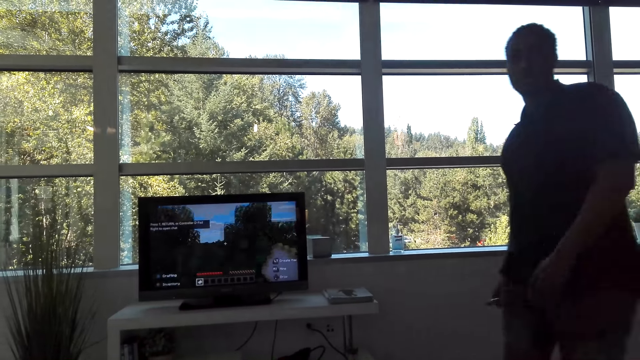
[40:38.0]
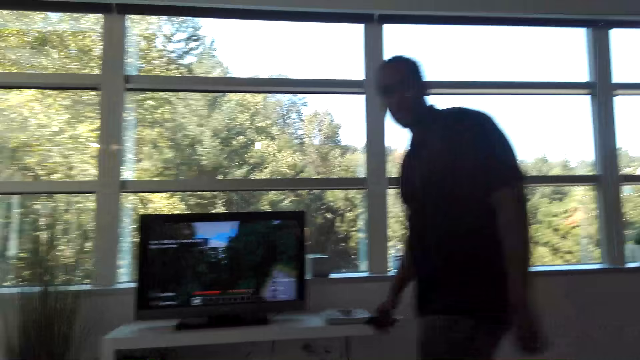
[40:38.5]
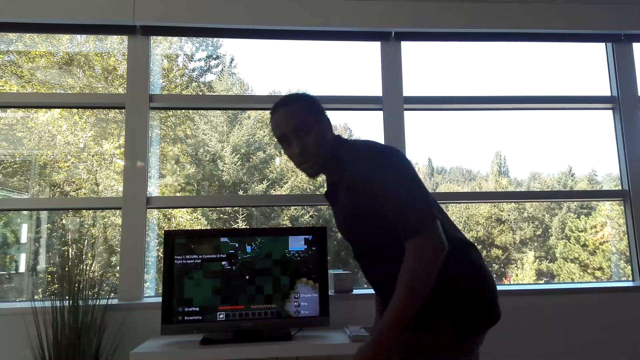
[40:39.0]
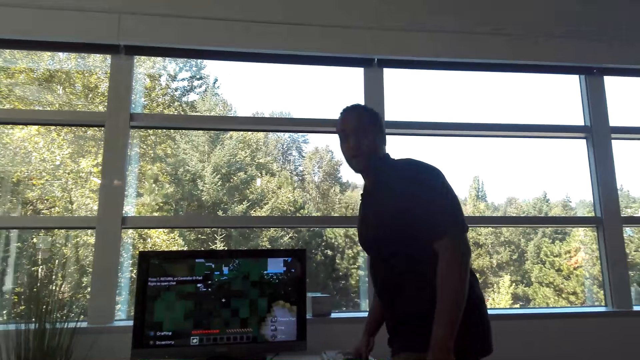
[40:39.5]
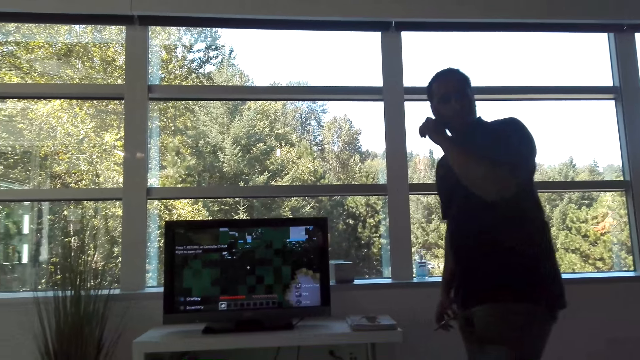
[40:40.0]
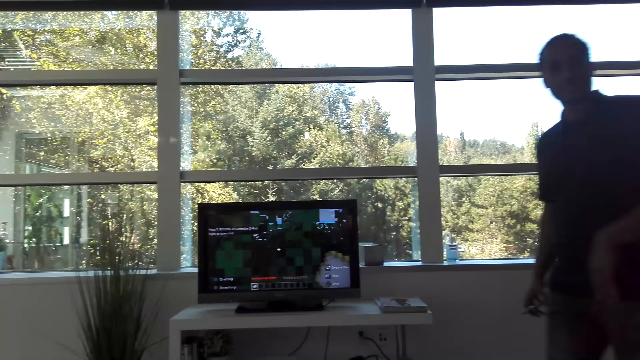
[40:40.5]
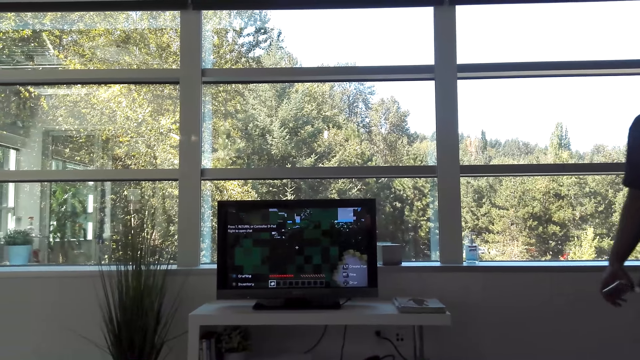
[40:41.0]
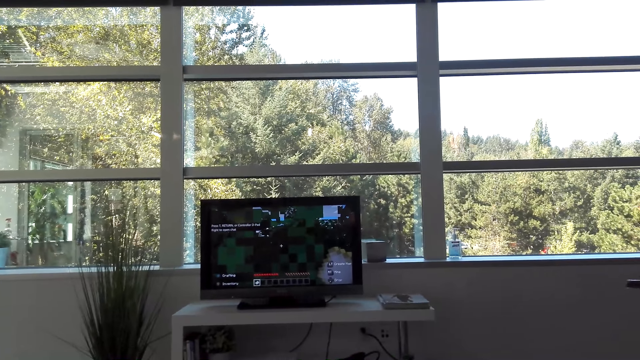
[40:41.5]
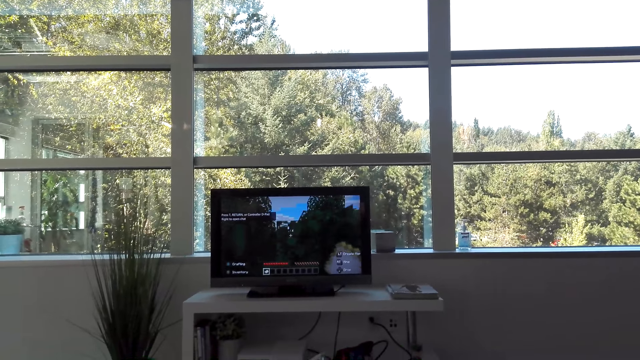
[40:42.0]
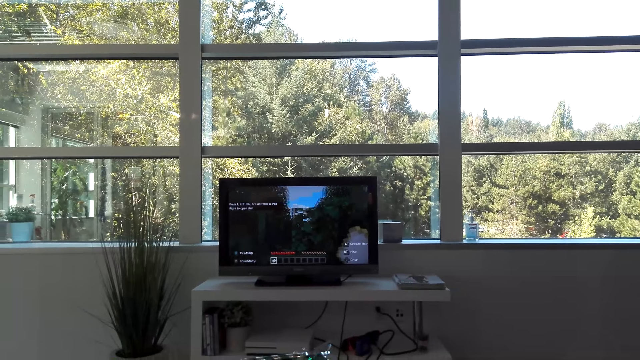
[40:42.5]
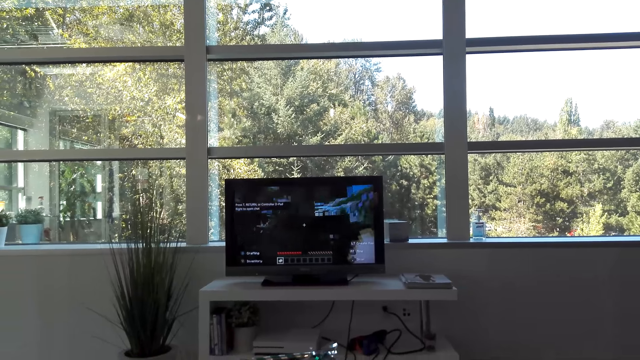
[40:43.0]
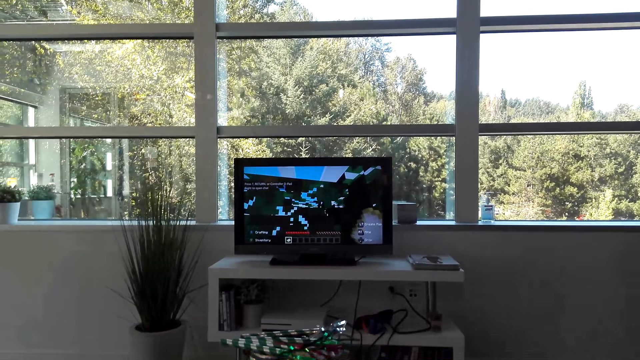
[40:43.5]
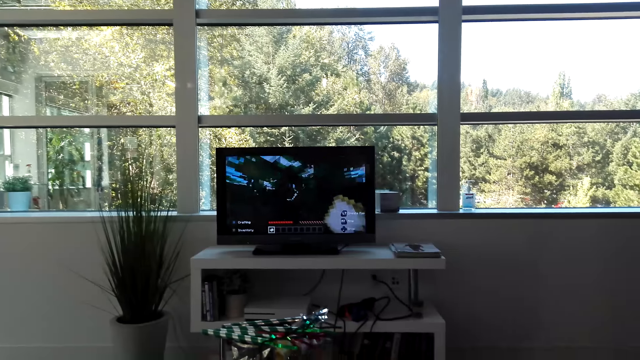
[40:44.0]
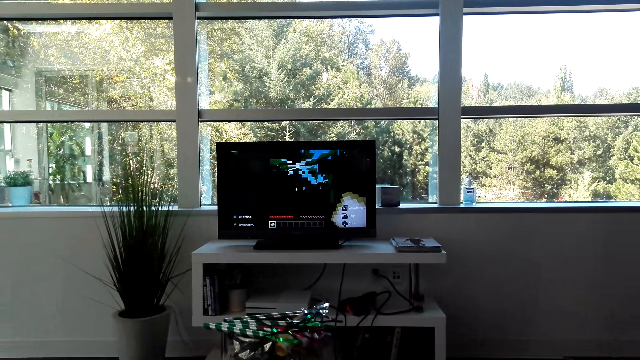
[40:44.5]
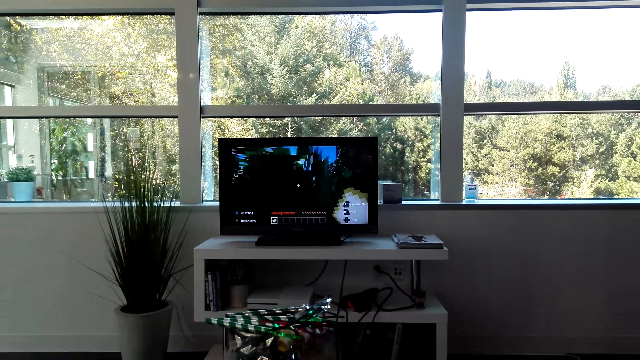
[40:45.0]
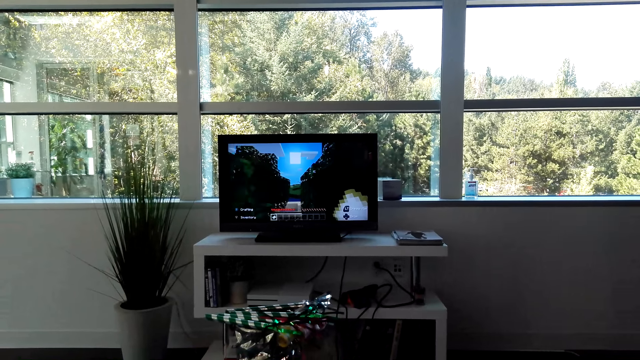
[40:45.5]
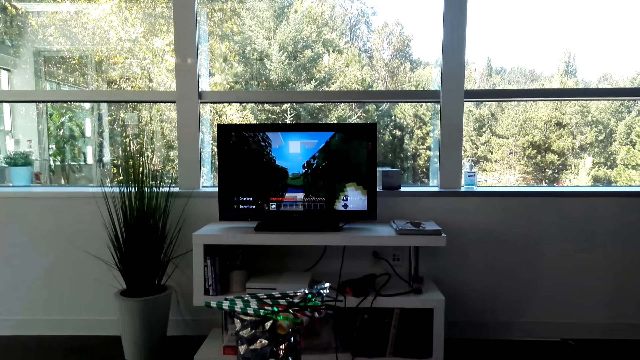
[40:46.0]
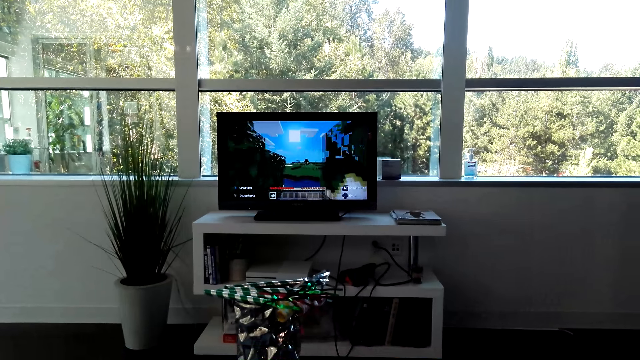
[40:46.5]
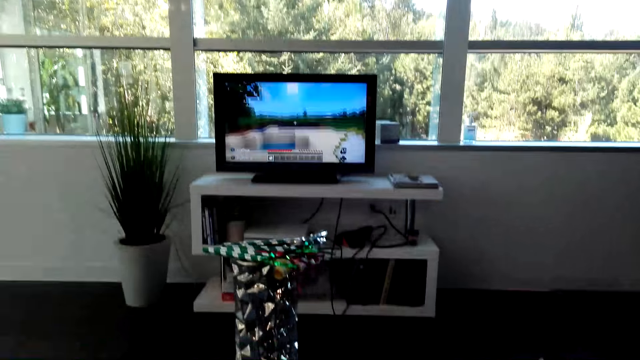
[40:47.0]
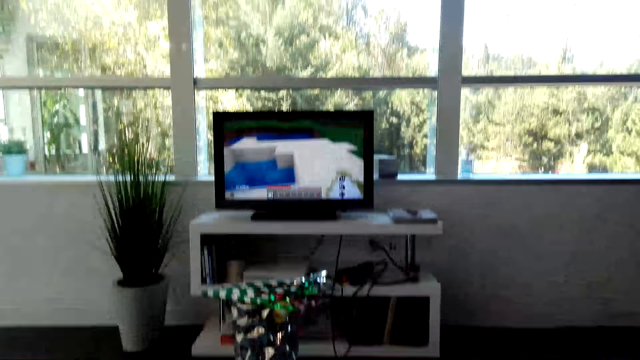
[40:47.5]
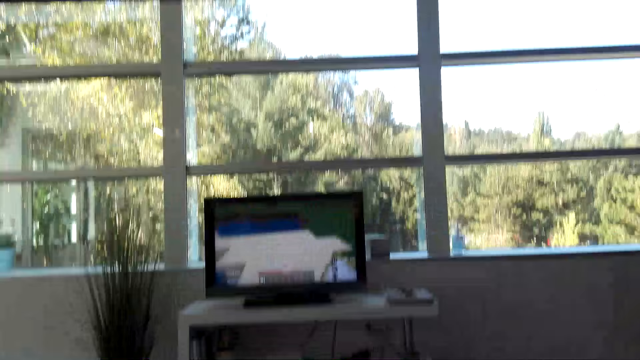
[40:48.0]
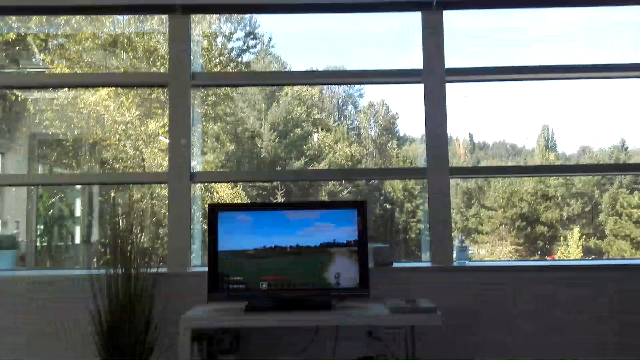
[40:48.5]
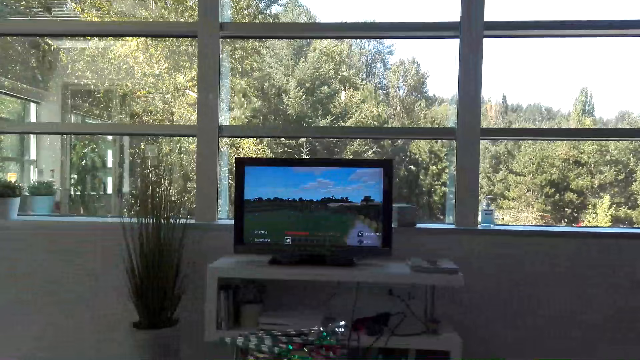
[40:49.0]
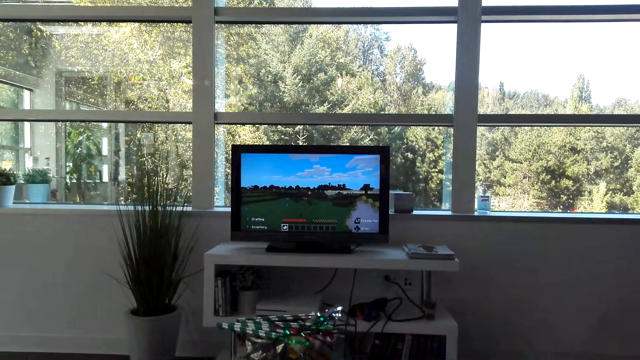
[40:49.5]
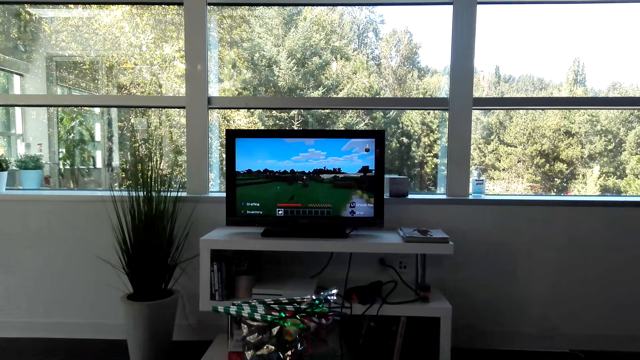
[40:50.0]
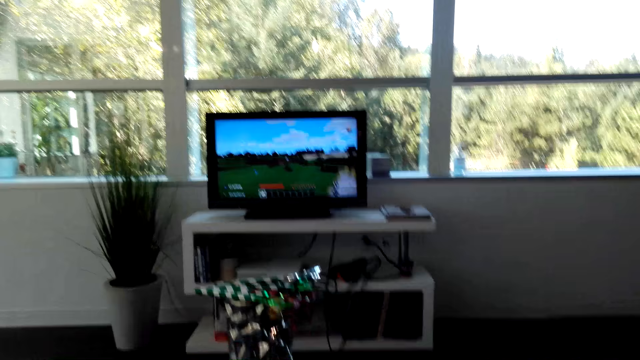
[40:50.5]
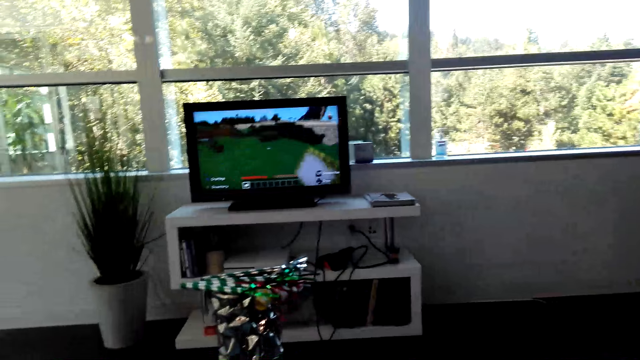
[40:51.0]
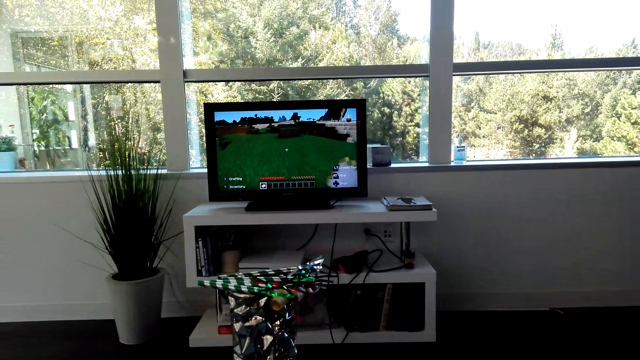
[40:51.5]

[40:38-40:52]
A man converses with the camera wearer. The camera wearer plays a game on the television.

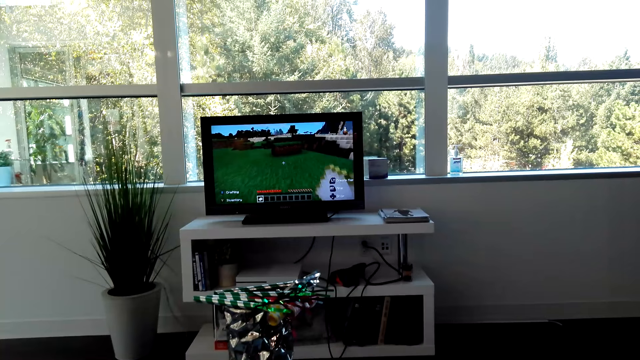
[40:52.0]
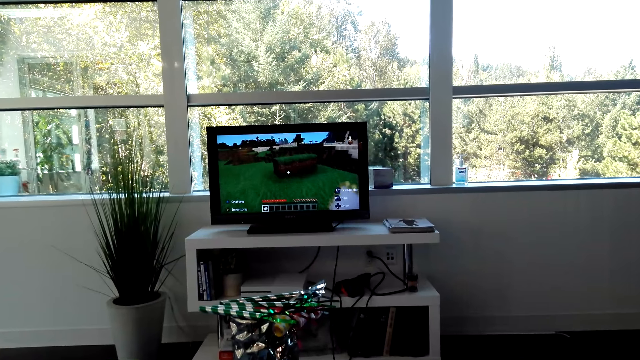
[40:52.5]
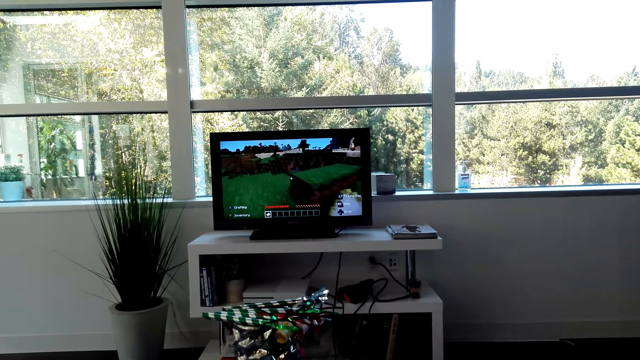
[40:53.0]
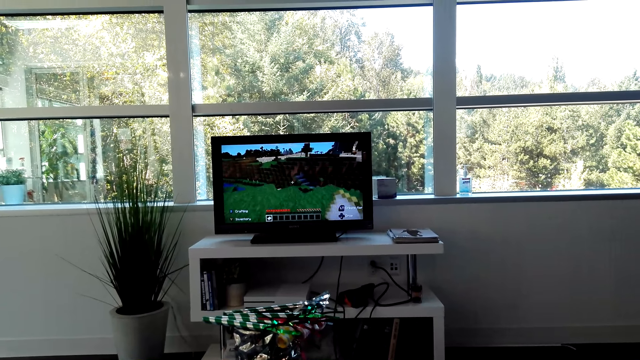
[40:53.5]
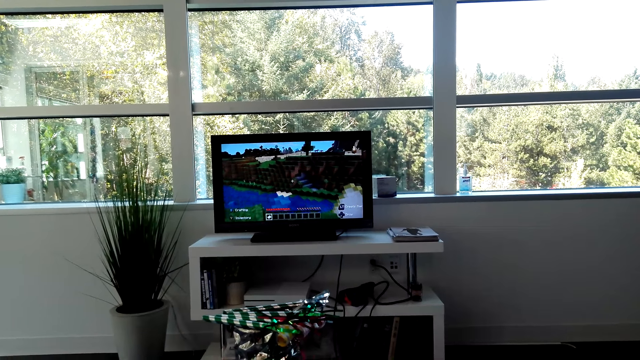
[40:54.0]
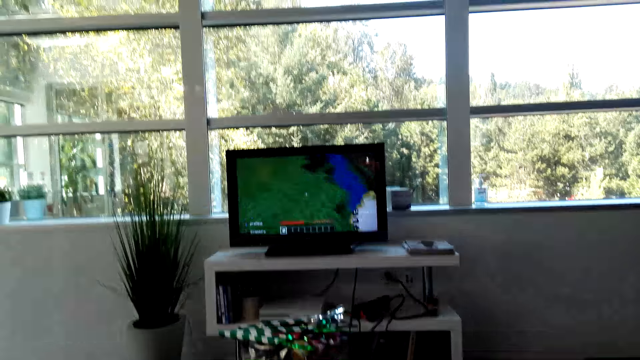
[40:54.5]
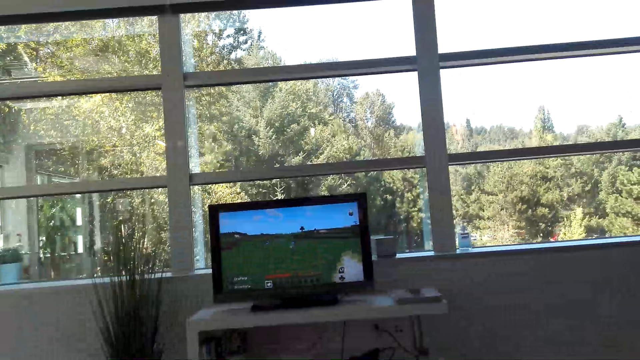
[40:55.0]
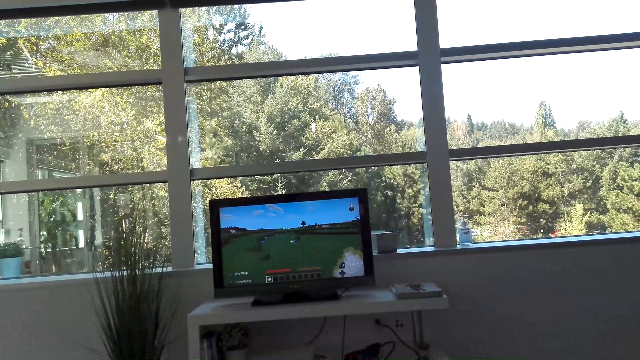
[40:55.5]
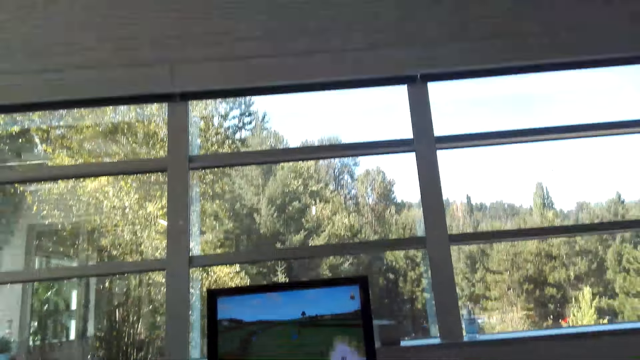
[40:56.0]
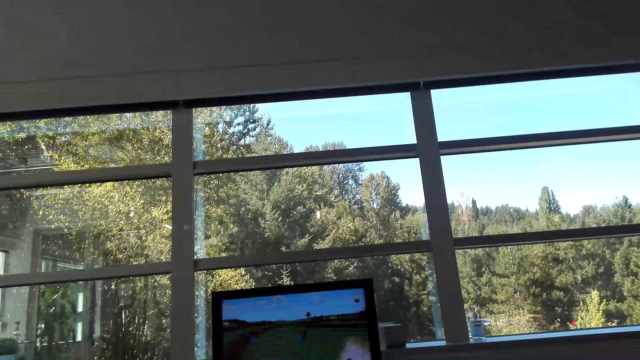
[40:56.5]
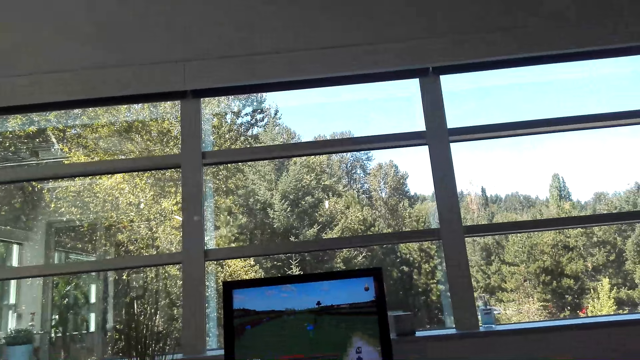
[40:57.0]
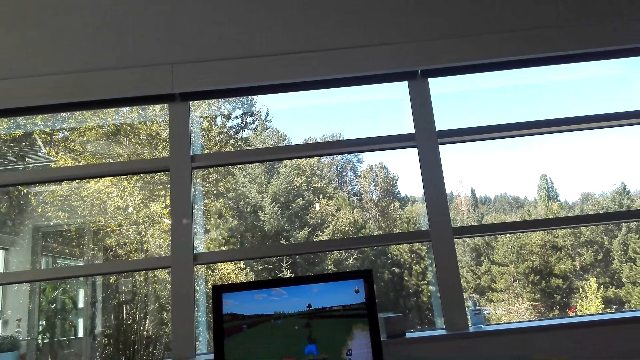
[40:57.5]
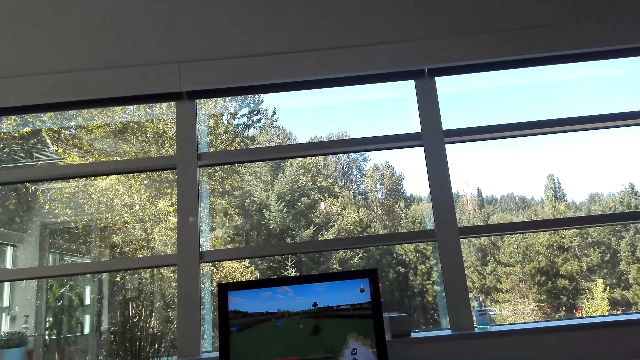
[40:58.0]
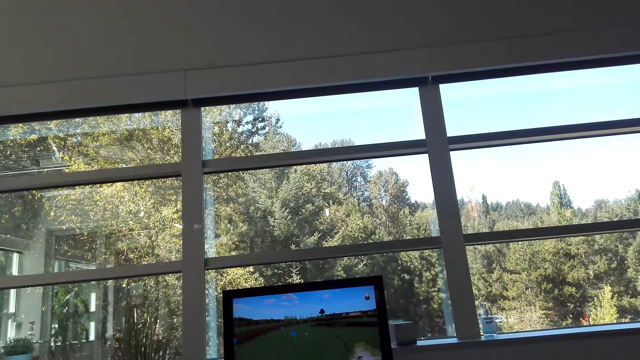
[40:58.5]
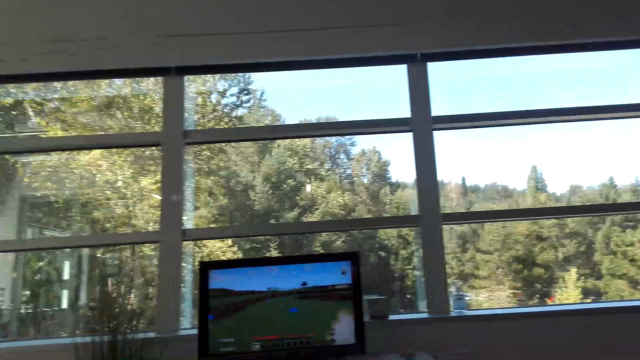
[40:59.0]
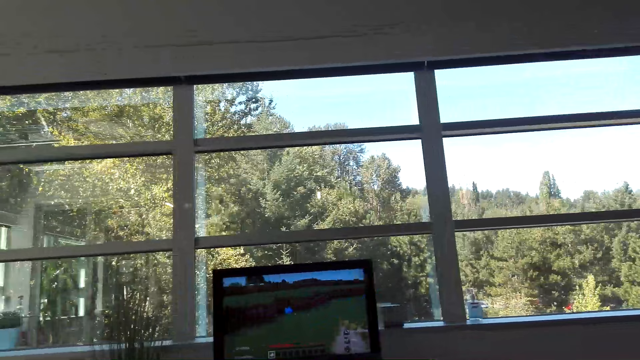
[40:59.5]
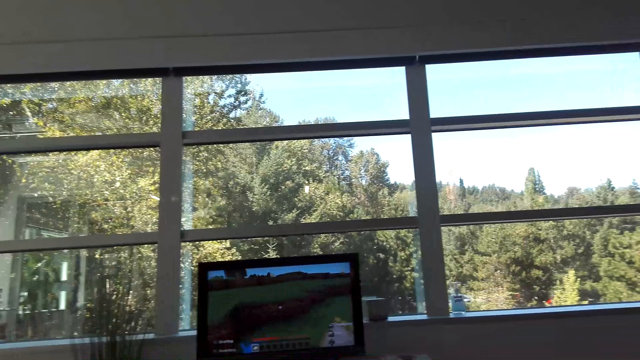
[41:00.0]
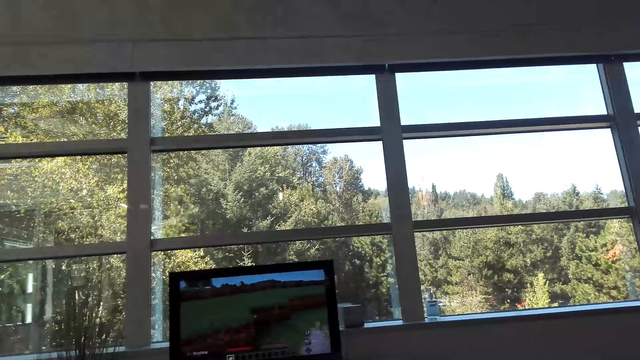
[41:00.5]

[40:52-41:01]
The camera wearer moves her head.
